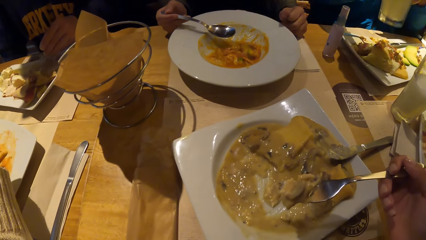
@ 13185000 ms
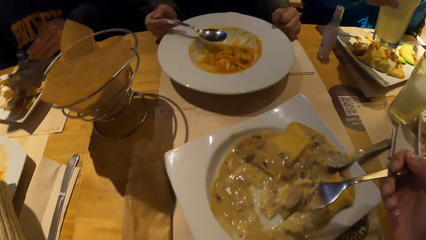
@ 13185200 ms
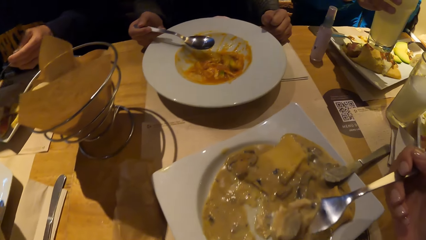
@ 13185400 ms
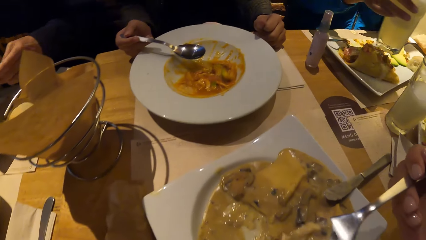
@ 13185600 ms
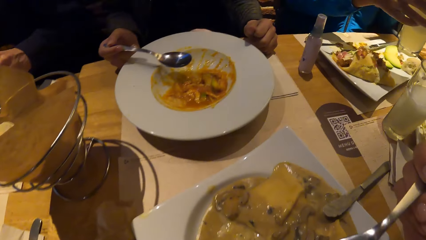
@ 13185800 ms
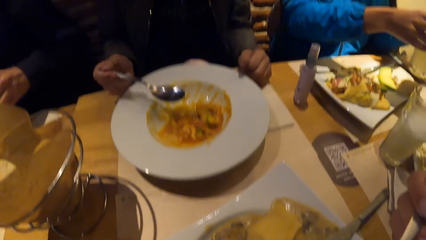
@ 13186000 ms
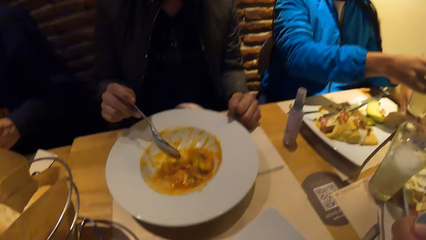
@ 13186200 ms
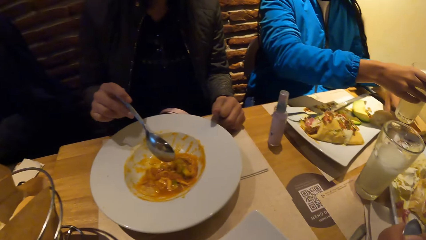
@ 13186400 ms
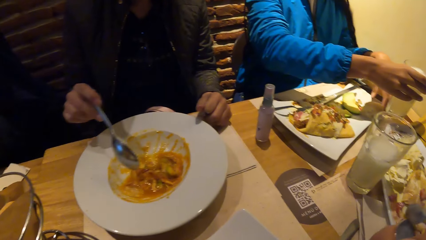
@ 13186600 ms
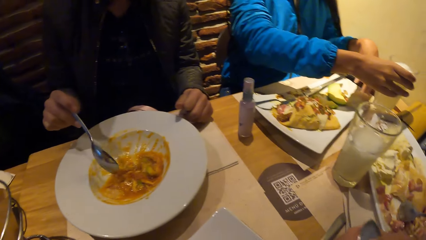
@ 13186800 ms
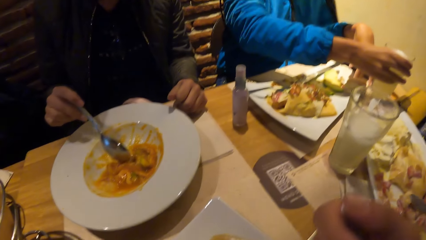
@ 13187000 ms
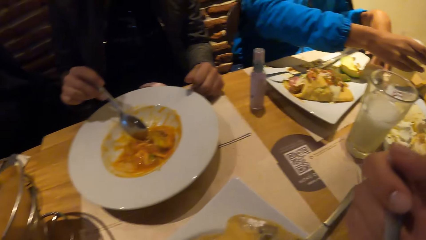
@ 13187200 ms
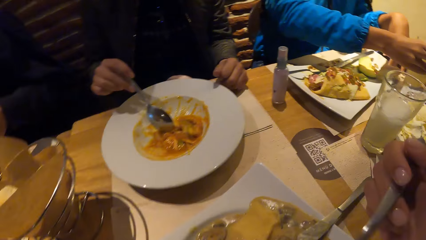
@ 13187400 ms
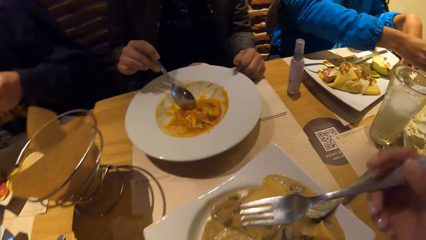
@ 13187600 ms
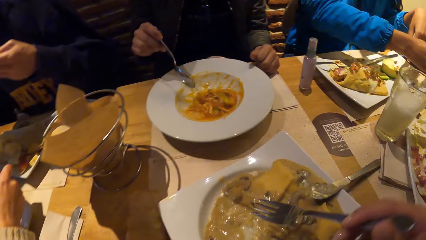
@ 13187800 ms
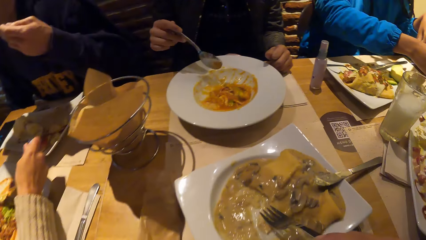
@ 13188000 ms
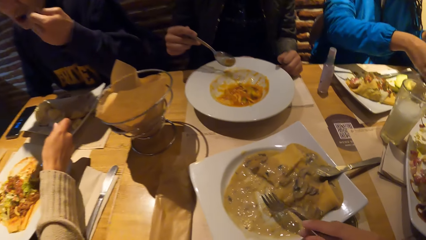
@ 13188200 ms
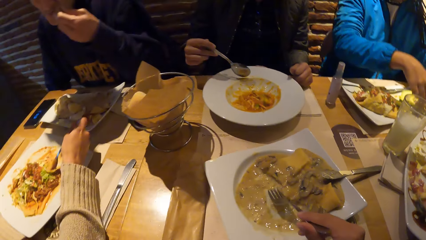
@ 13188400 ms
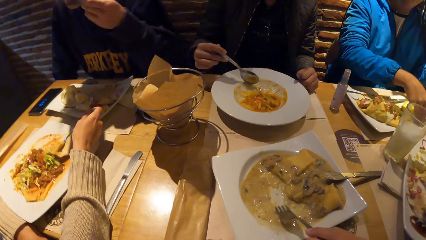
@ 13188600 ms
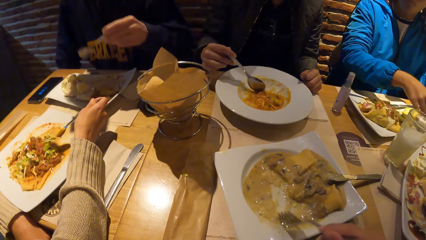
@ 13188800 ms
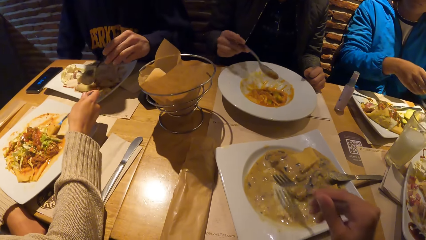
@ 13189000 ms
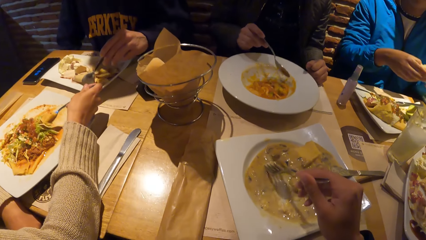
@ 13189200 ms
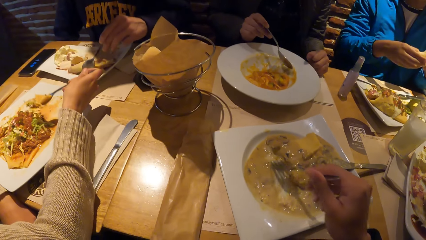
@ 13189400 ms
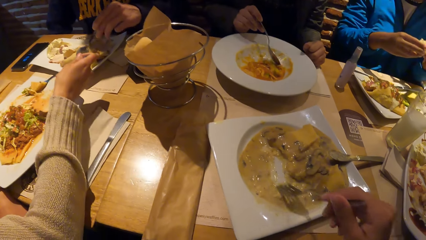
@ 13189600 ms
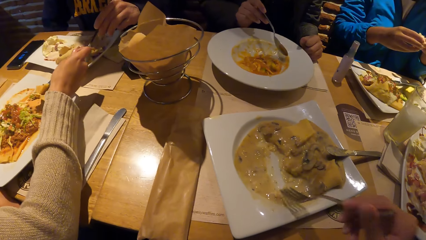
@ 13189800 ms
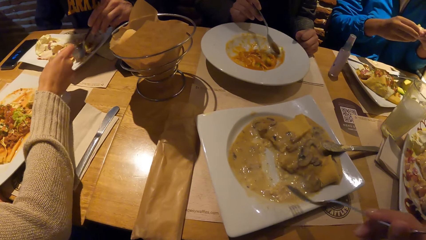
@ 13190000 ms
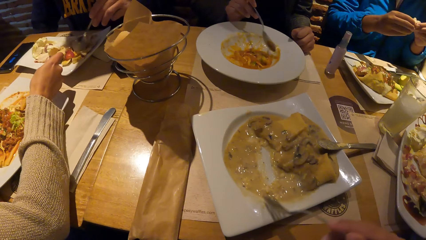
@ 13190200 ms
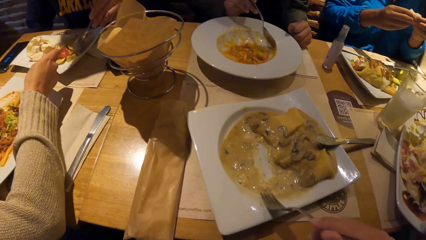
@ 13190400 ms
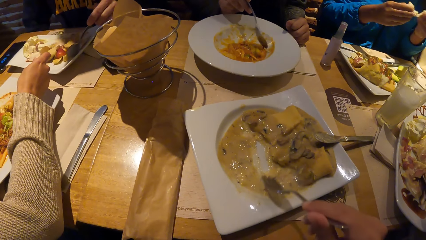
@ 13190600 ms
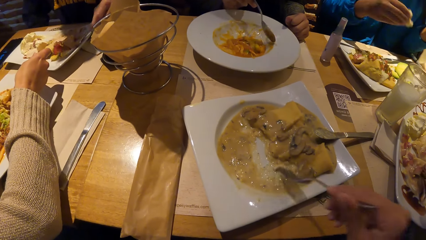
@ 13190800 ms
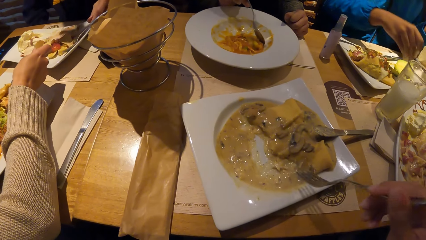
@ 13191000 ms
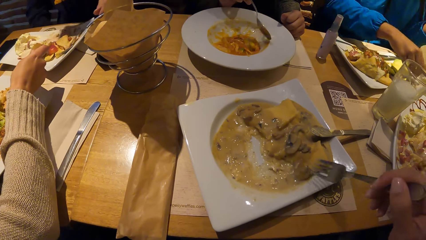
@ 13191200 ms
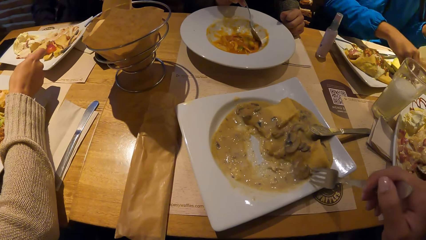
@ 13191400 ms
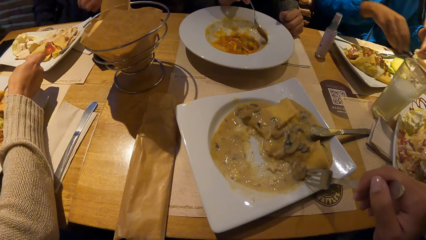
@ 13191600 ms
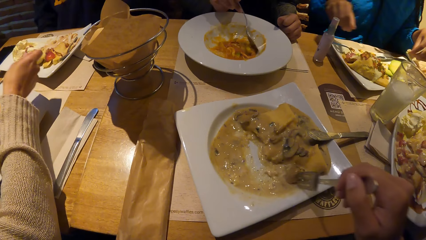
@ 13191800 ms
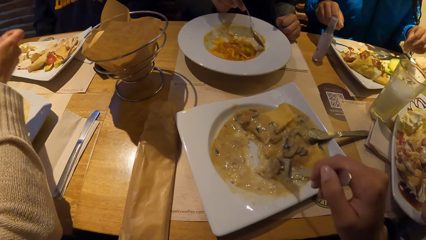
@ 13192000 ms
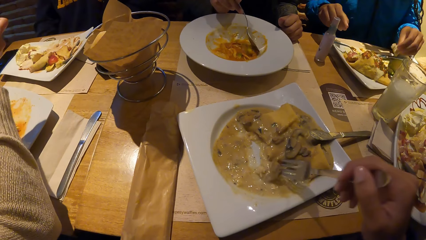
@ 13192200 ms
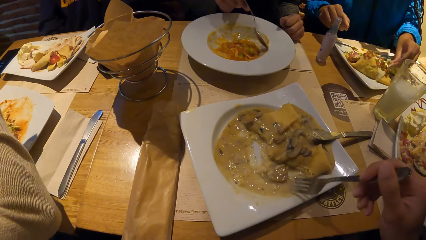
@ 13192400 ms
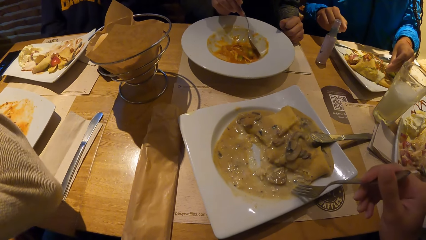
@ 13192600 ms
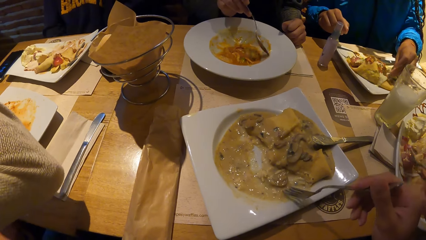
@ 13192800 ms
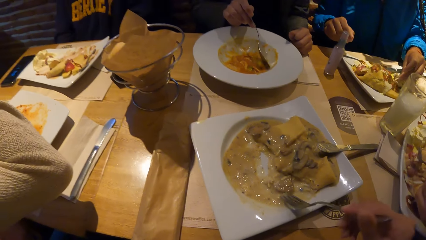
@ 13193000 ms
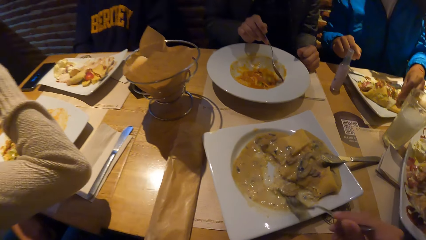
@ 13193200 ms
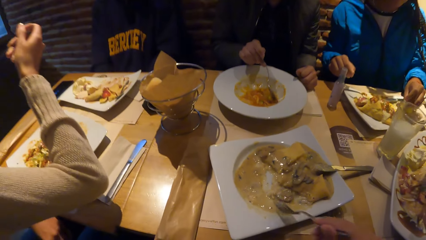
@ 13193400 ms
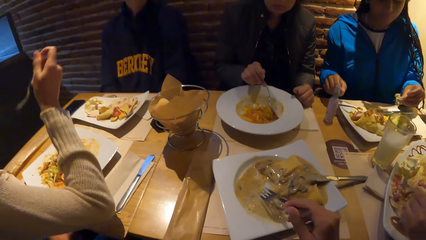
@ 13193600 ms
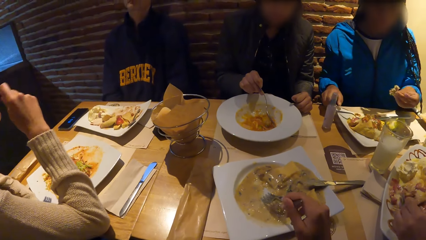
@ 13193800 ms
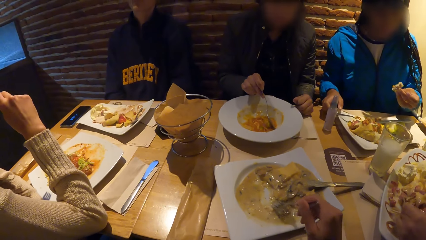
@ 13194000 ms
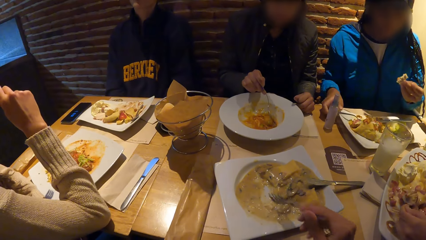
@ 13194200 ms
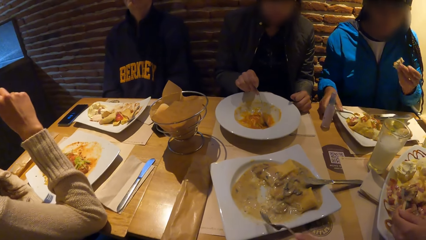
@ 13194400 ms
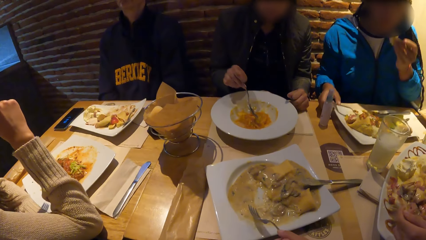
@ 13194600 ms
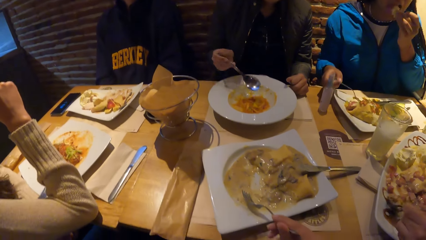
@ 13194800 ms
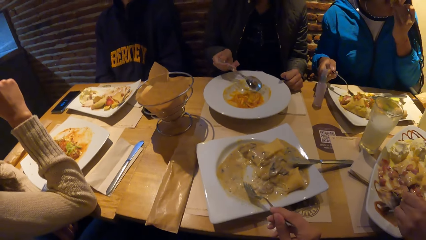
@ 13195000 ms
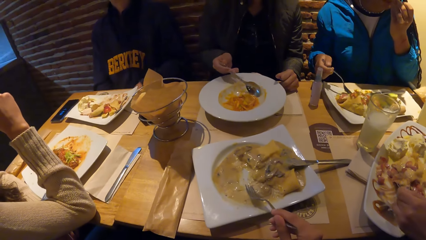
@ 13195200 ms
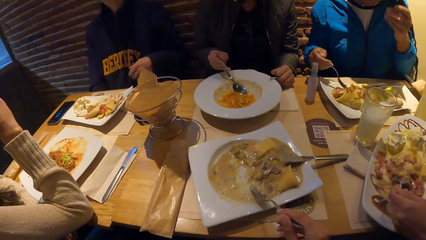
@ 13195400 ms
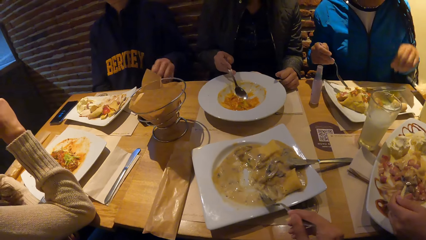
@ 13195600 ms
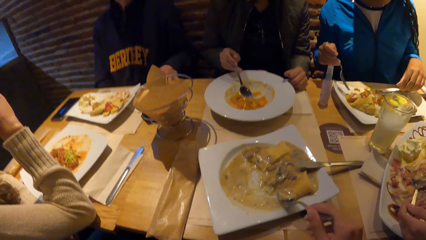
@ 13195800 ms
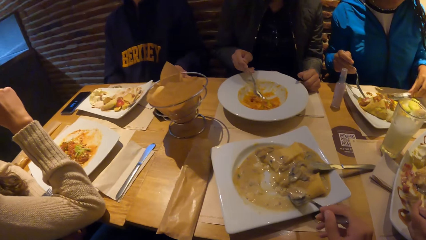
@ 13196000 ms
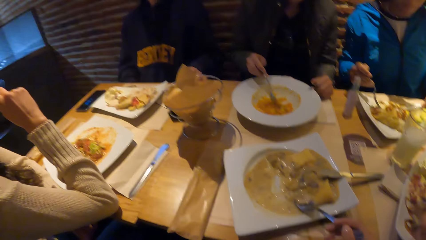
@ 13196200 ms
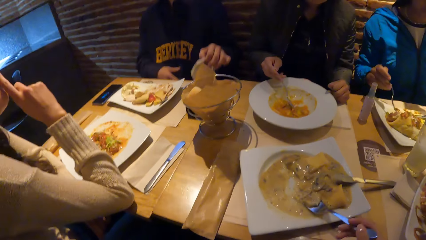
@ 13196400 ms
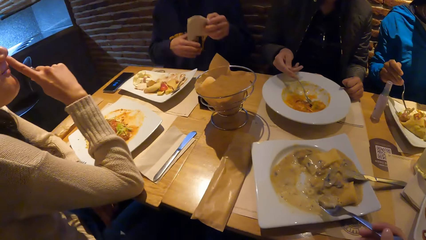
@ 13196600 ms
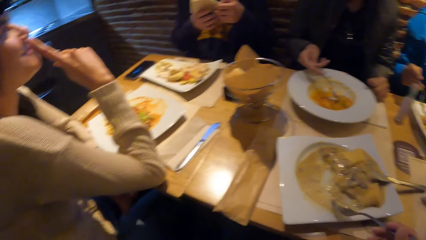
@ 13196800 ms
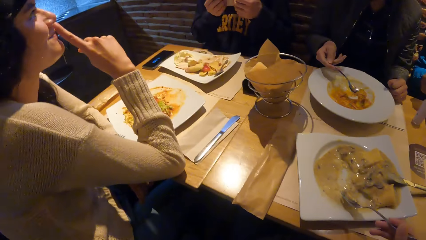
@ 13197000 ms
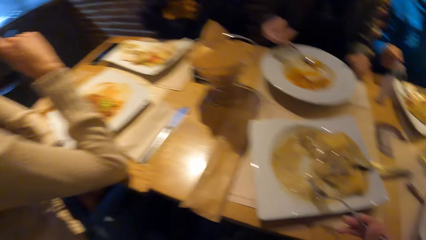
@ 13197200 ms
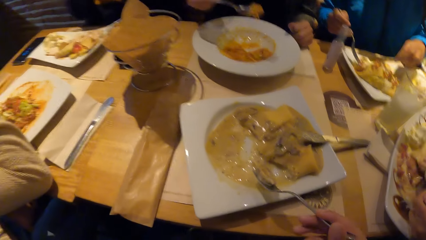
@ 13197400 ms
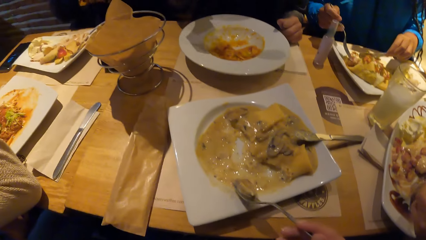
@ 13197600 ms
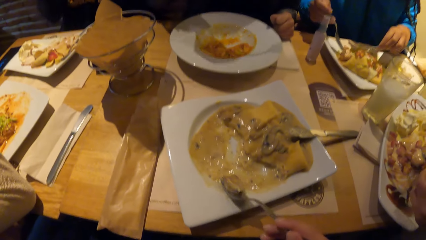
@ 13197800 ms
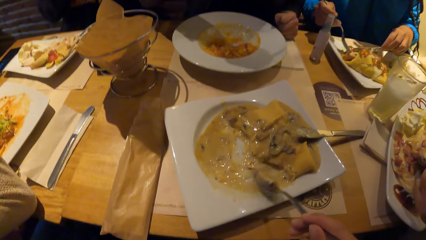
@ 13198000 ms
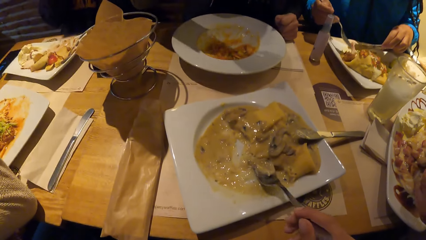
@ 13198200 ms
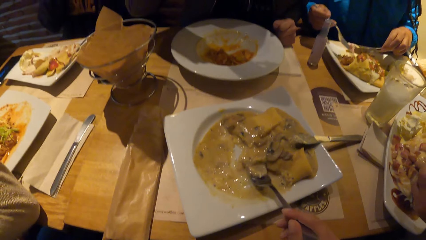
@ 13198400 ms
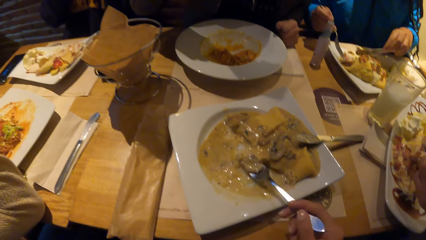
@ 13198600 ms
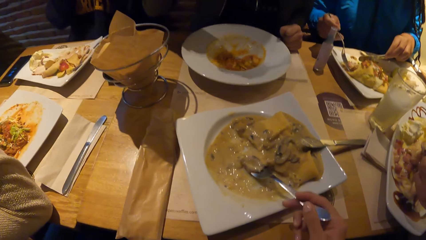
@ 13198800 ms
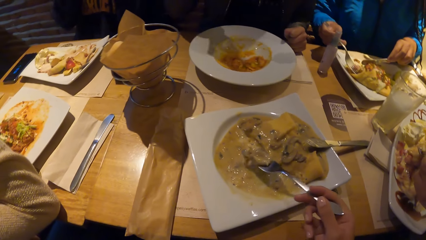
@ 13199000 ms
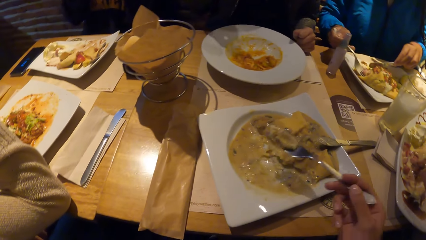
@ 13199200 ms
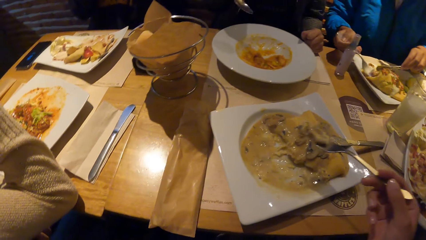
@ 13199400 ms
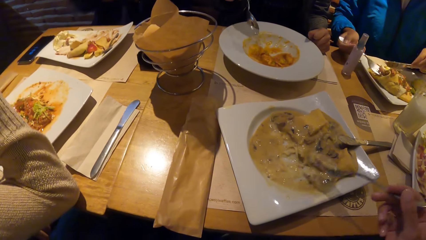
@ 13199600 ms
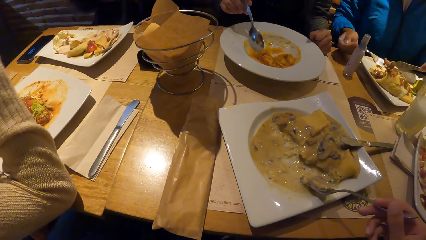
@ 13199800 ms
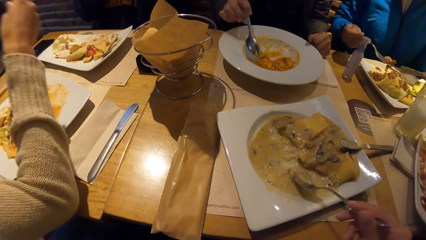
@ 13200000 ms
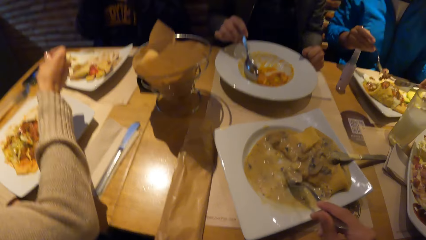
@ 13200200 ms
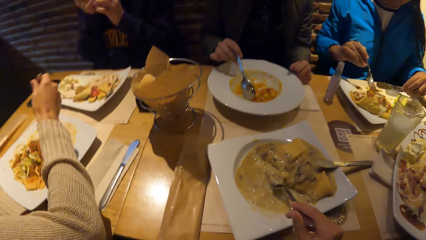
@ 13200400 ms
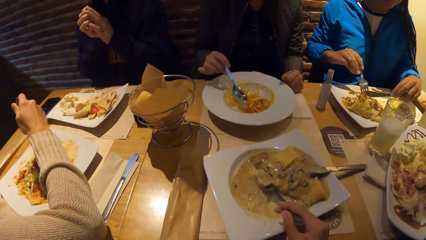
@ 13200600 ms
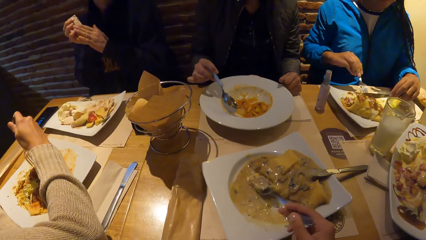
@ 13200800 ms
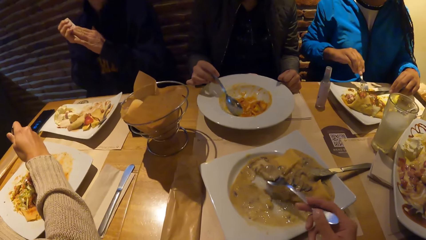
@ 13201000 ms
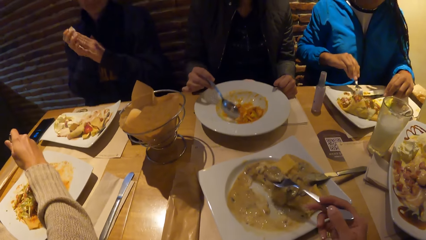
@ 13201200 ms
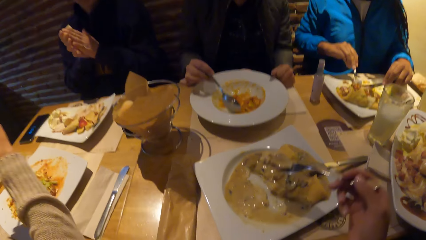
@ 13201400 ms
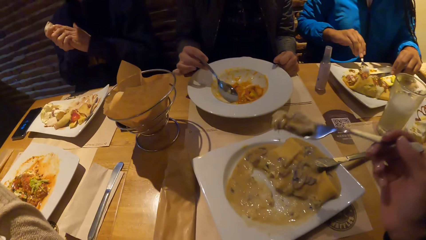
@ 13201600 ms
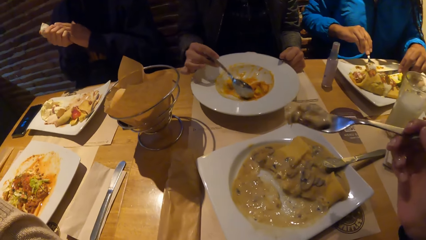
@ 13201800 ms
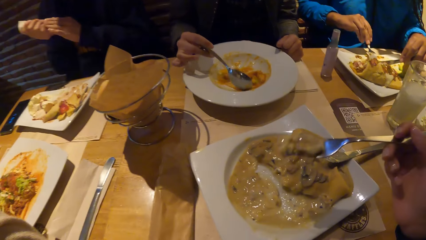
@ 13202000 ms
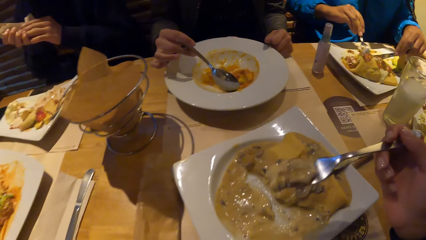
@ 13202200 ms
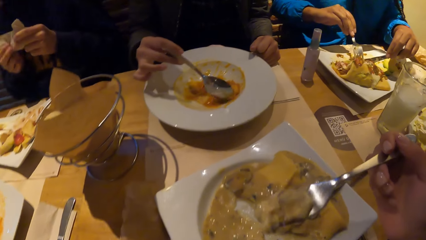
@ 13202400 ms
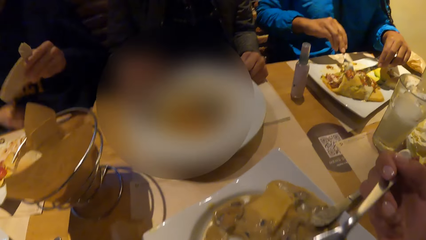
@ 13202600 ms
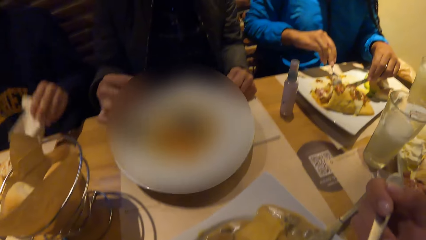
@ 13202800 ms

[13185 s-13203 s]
A woman drops the cup of beer on the table with her right hand. Another woman eats the yam porridge from the plate with the spoon in her right hand. The first woman picks a piece of bread from the plate with her right hand and cuts the bread with both hands. A man drops the spoon on the plate with his left hand. The first woman drops the piece of bread in the plate with her right hand and touches the potato sauce in the plate with the piece of bread in her left hand. A third woman eats the food. A fourth woman drops her right hand on the table. The first woman eats the piece of bread in her left hand and picks the fork from the plate with her right hand. The man picks the napkin from the table with his left hand. The first woman picks the knife from the plate with her left hand and eats the potato with the fork in her right hand and the knife in her left hand. The man holds the napkin with both hands. A fifth woman eats the food. The man wipes his hands with the napkin. The fourth woman eats the salad from the plate on the table with the fork in her right hand.
